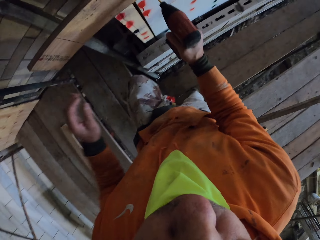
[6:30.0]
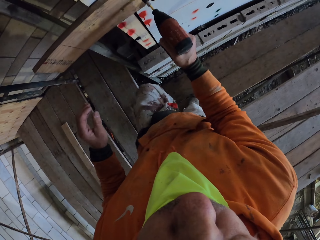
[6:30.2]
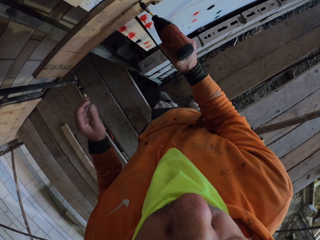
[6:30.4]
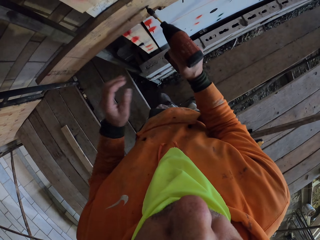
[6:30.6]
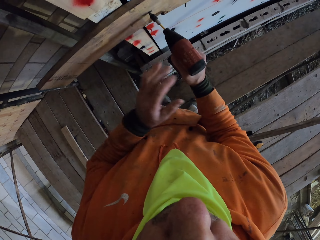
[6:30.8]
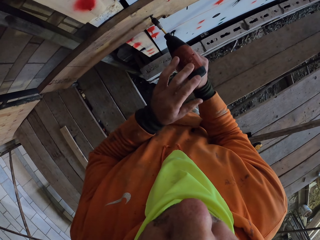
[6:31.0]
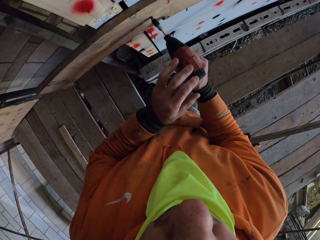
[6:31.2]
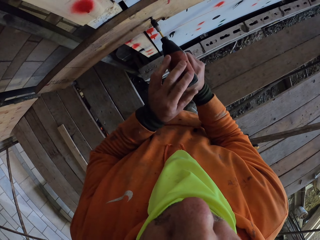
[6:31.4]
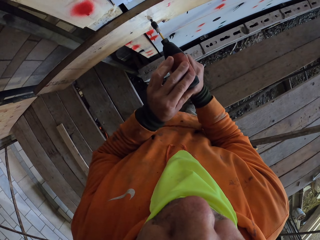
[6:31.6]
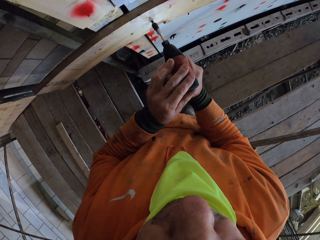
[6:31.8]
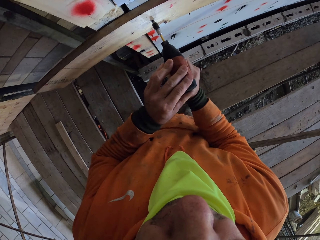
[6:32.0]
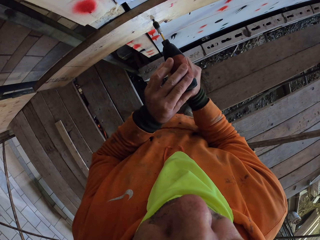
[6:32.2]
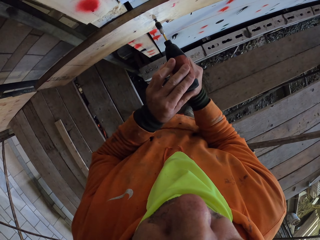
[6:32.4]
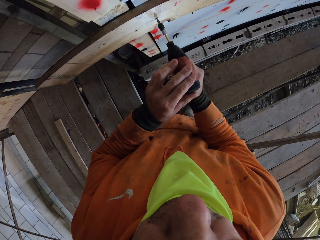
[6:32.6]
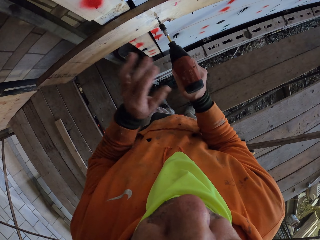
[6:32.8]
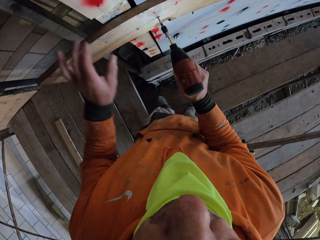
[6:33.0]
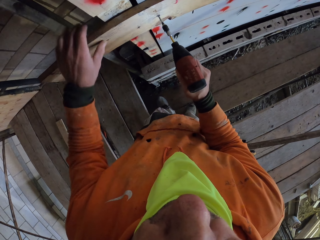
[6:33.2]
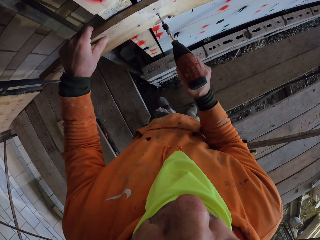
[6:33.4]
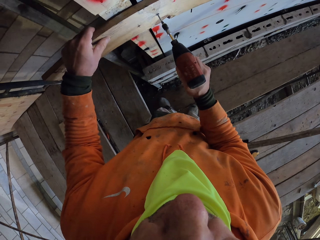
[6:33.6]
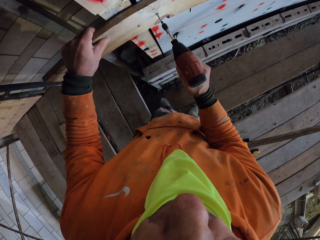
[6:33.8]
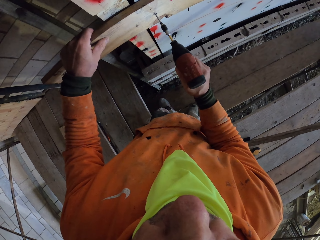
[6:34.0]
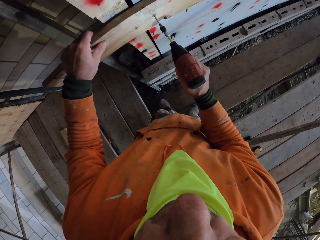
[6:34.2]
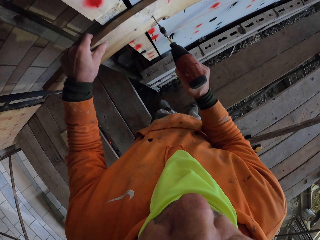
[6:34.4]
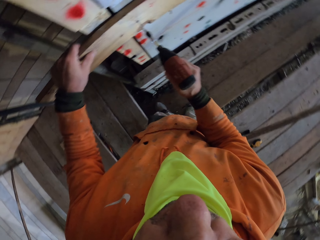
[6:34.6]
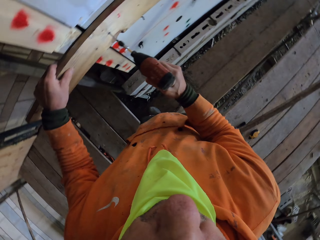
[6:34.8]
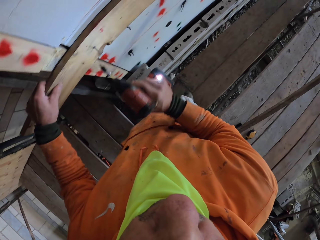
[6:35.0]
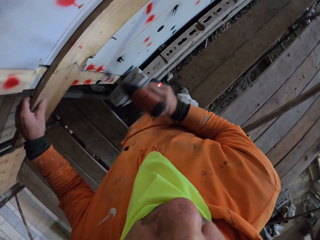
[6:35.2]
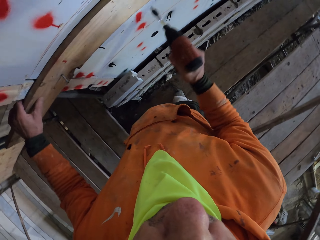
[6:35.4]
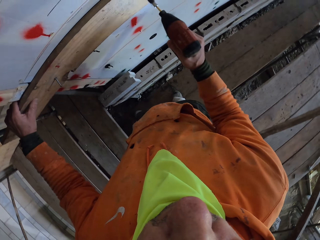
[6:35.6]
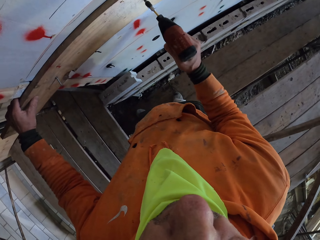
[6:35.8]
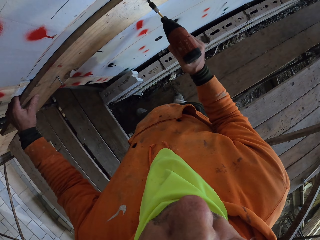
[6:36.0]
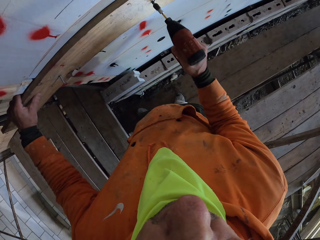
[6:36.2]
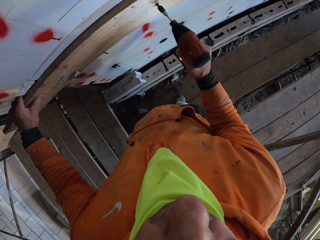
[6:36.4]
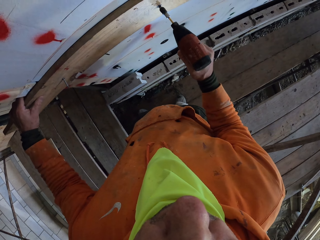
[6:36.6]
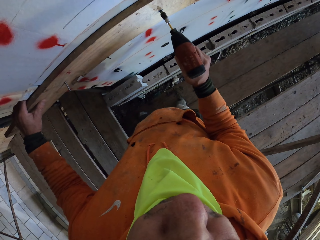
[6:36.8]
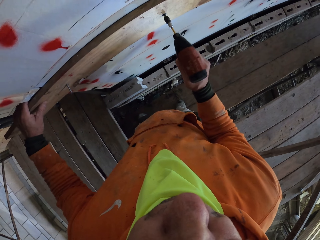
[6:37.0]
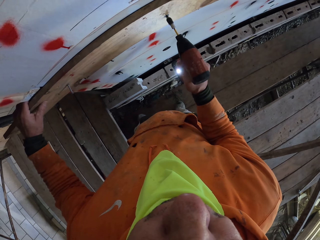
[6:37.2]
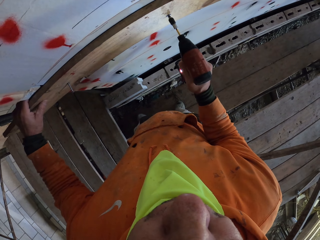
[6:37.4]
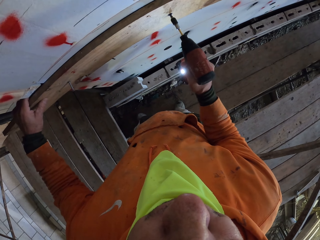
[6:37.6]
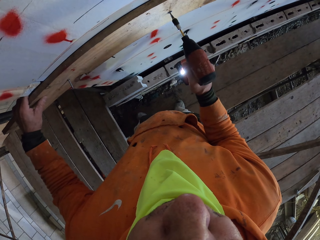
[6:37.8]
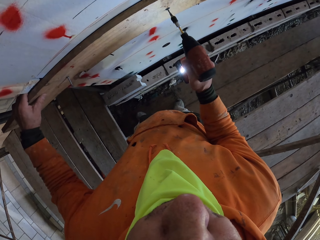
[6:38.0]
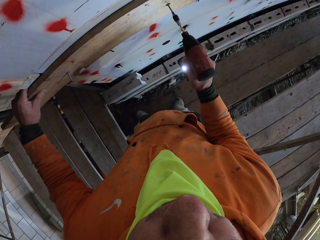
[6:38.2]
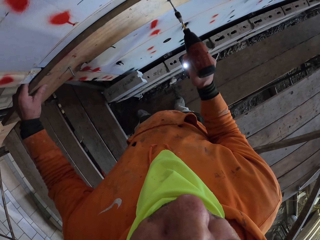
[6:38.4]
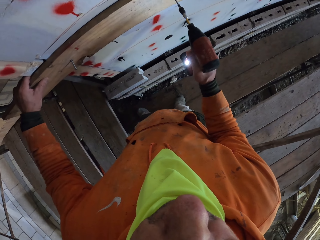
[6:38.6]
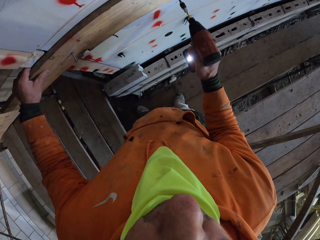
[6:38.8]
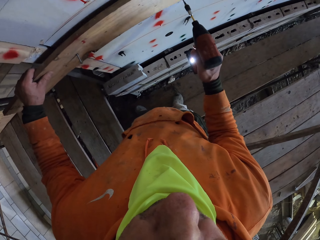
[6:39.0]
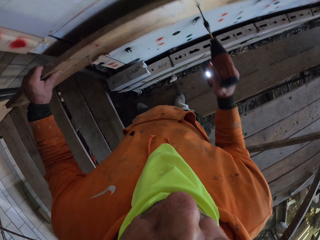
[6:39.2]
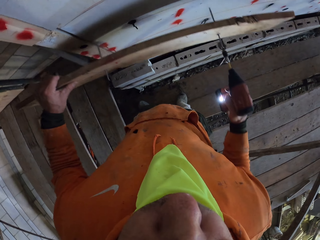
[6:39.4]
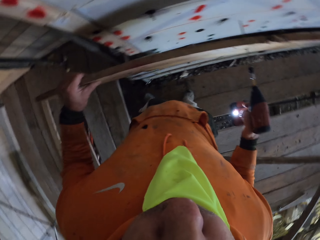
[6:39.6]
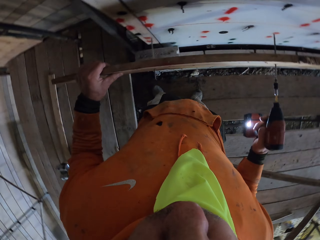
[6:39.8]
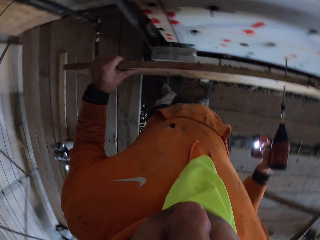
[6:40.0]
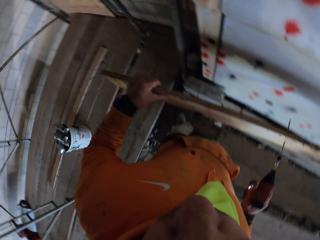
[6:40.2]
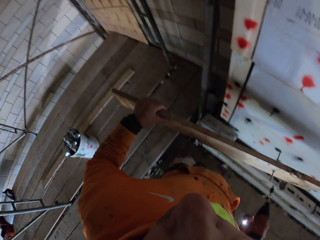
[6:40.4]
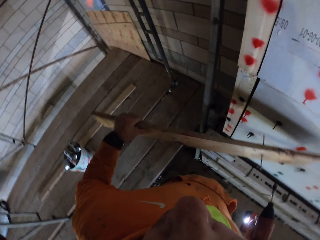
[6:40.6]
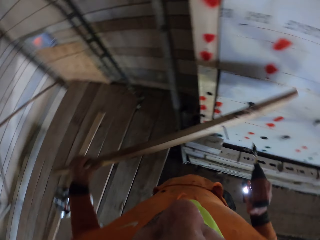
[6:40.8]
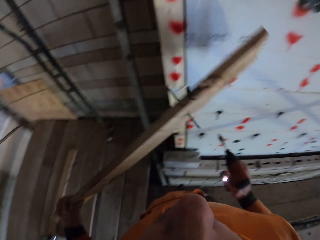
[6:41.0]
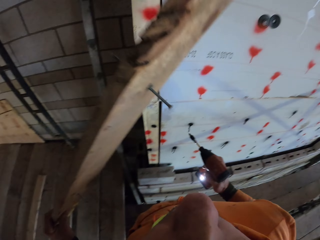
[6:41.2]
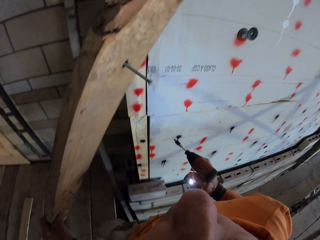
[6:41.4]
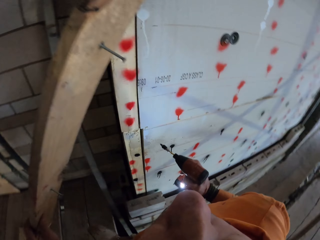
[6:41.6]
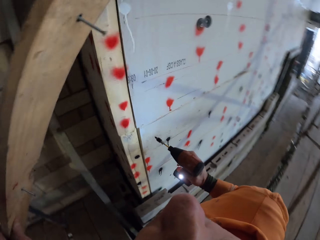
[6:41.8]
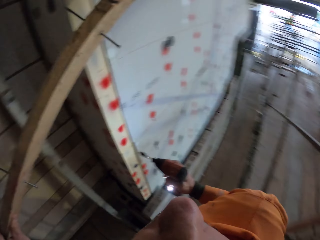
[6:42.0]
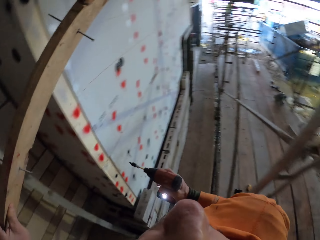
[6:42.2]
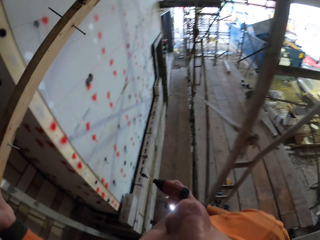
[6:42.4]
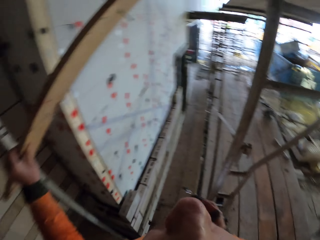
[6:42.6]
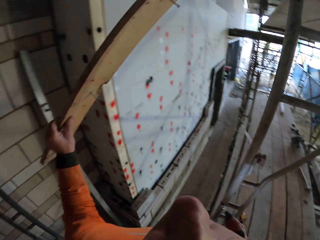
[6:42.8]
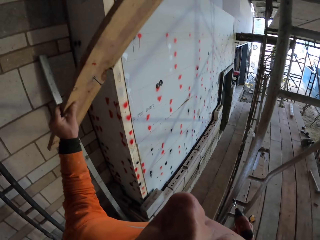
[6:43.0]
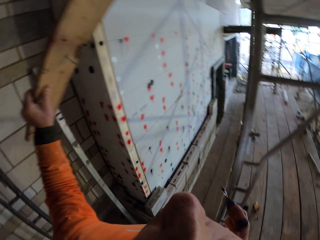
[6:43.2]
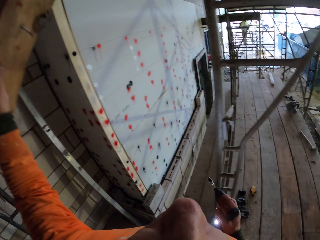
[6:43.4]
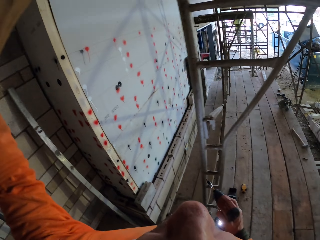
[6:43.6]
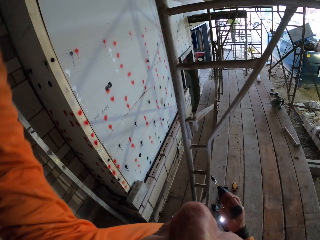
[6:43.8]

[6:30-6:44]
The camera wearer drills the wood with the hand drill. They hold a nail with the drill bit. They press the drill. They drill out the nail with the drill. They move the leg. They drill out the nail with the drill. They remove the wood from the wall. They pick up the wood. They put the wood on the ladder or scaffolding.

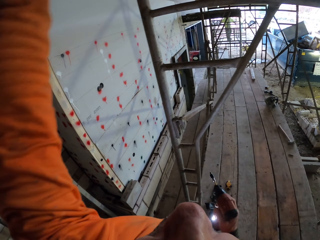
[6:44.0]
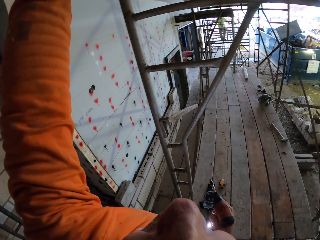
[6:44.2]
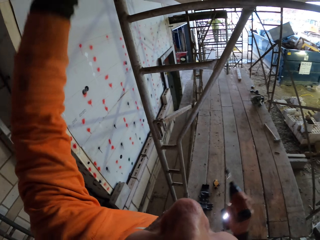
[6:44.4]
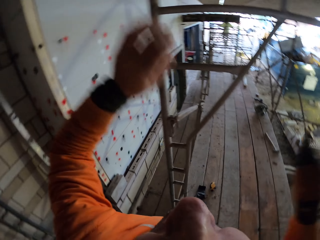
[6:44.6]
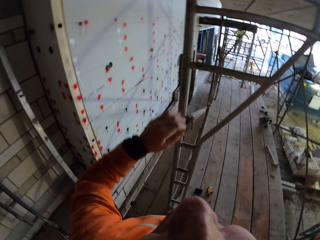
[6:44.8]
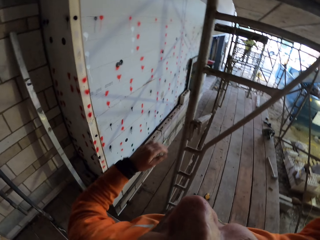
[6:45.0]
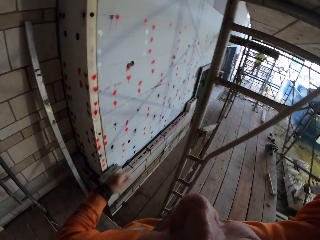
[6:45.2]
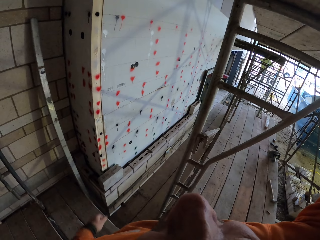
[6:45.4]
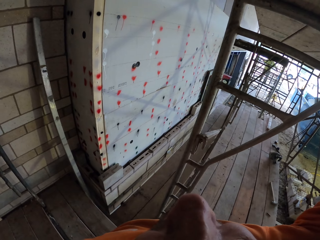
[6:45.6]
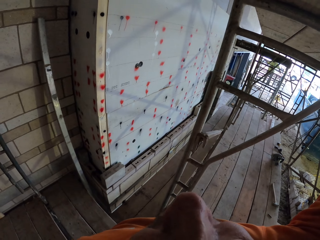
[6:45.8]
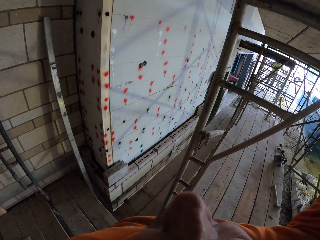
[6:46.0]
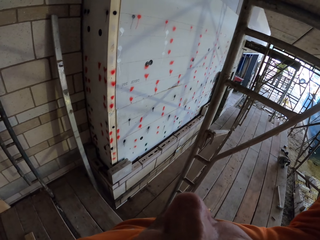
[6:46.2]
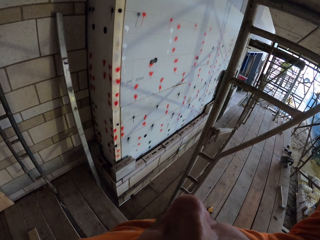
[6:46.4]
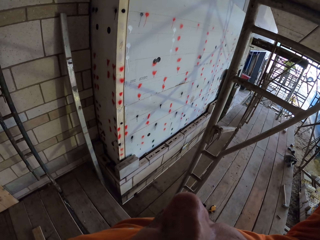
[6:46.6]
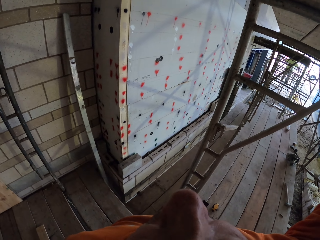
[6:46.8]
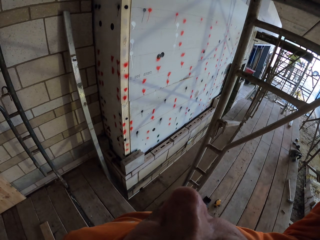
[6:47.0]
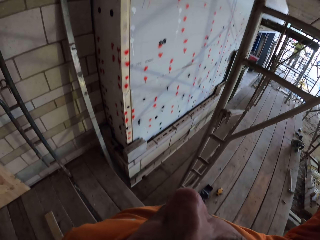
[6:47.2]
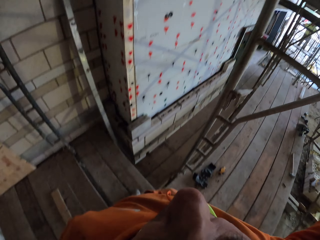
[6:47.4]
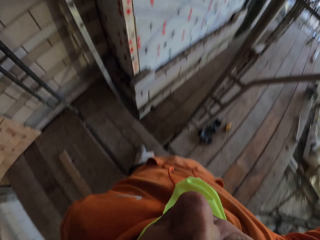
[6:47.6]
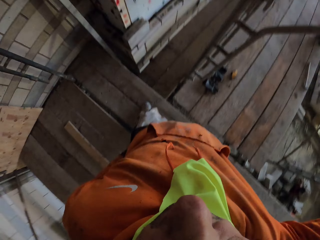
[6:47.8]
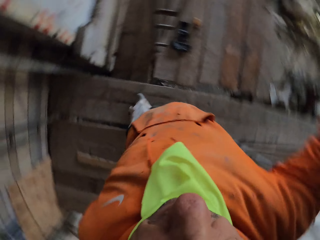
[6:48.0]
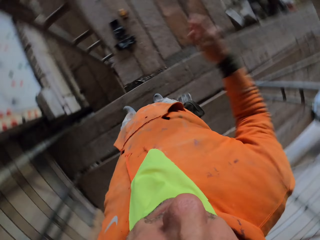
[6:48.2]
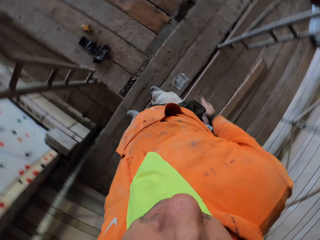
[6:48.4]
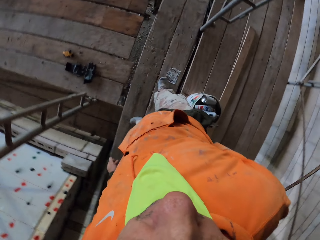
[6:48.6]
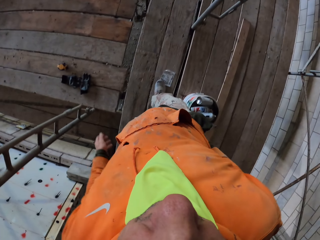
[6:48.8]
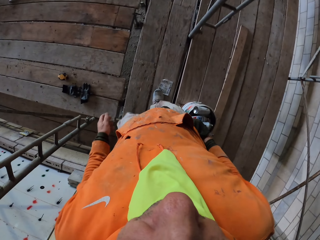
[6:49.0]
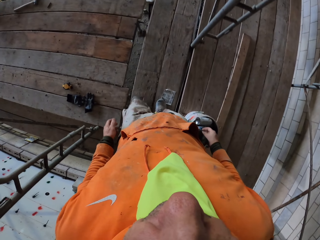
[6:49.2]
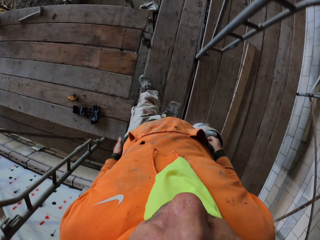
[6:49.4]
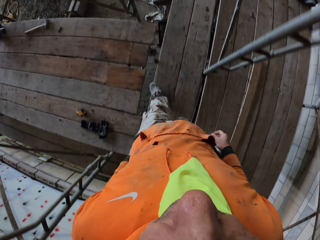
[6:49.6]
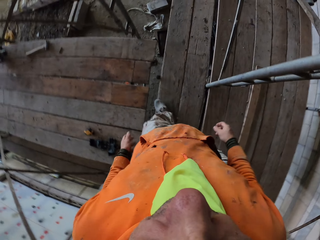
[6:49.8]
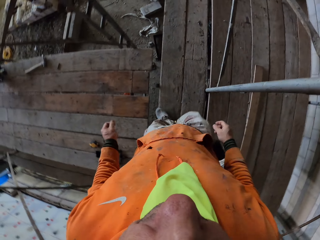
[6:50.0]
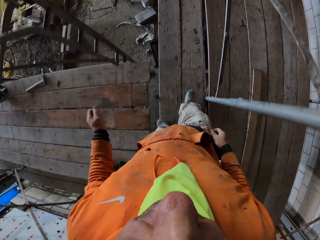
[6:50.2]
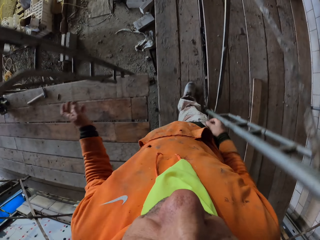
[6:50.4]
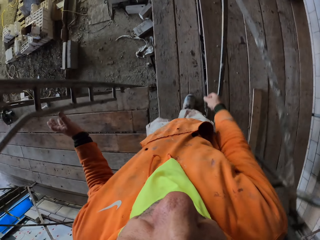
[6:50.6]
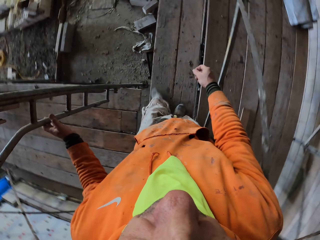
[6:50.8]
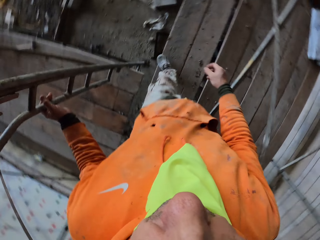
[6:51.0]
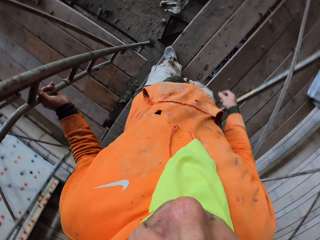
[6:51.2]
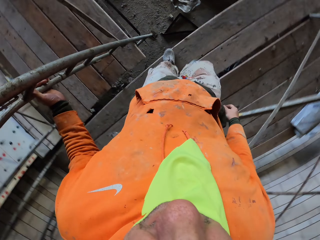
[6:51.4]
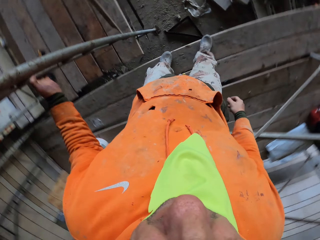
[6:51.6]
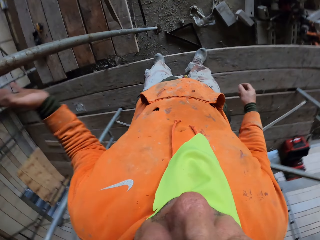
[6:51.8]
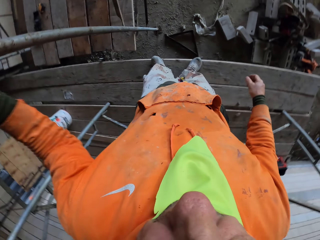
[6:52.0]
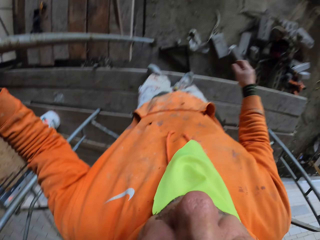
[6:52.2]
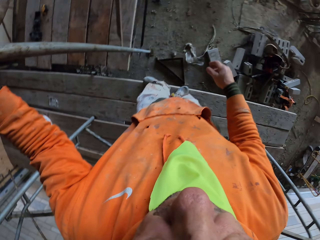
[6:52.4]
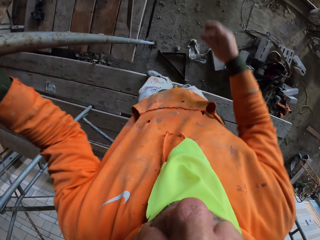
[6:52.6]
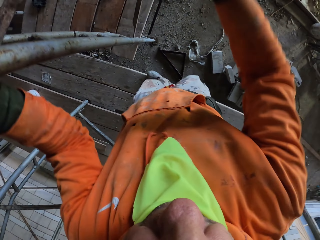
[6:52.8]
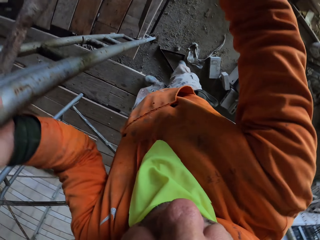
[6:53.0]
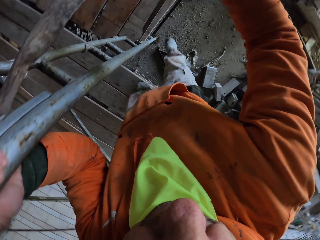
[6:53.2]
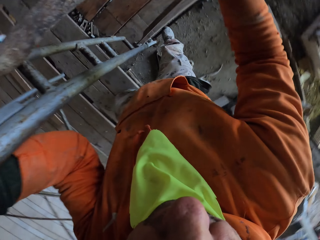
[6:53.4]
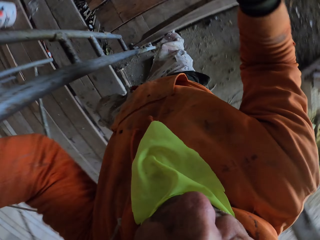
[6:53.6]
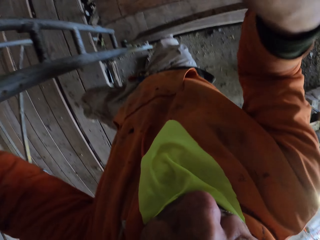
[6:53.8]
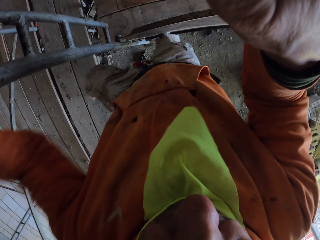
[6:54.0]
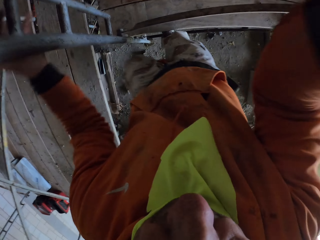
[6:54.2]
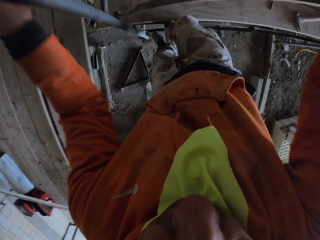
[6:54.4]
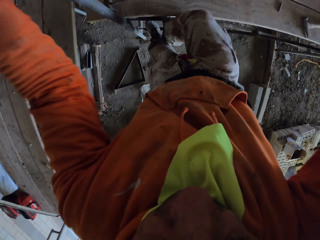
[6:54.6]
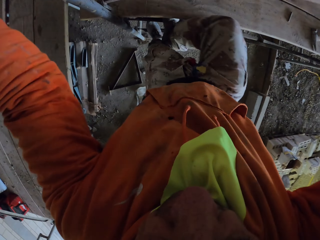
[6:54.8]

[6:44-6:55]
The camera wearer places the drill on the scaffolding or ladder. They walk on the scaffolding. They descend the scaffolding.
